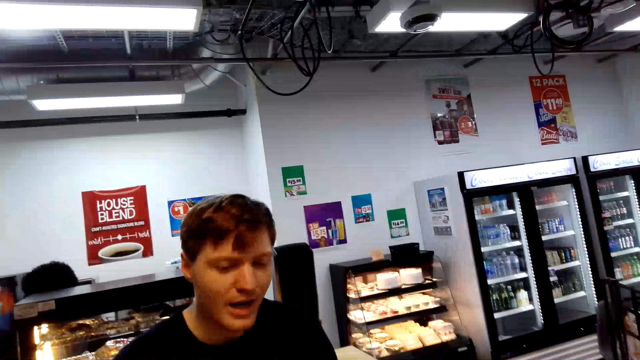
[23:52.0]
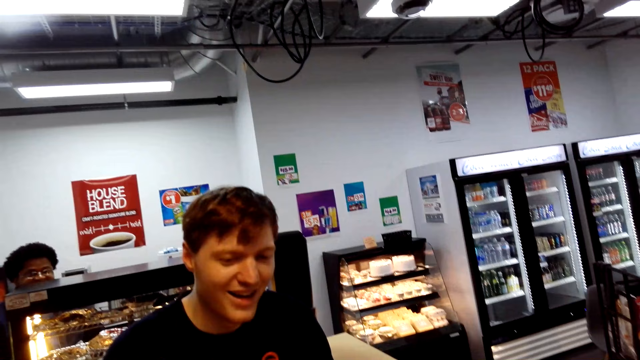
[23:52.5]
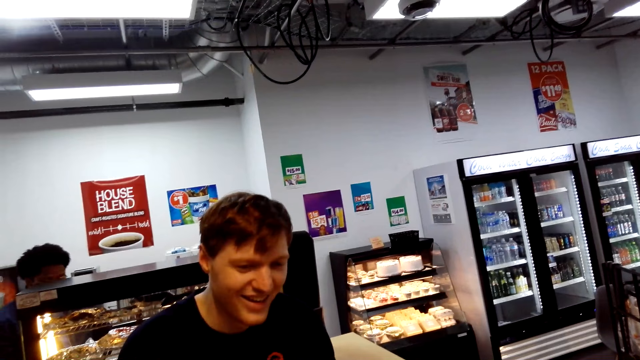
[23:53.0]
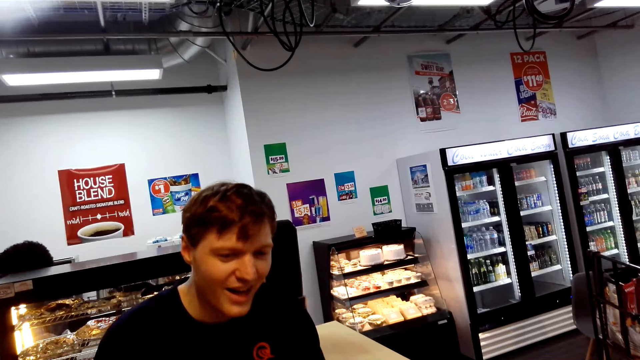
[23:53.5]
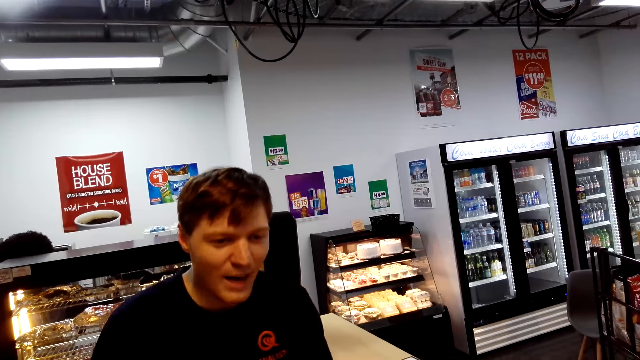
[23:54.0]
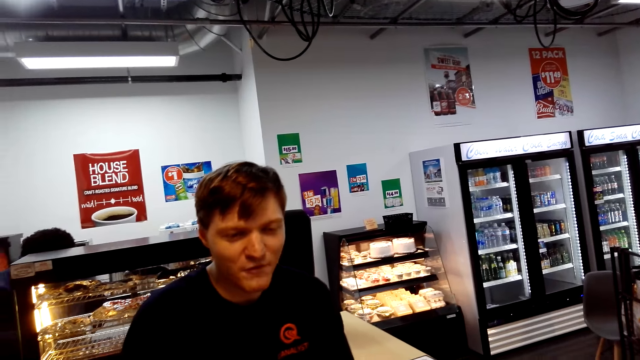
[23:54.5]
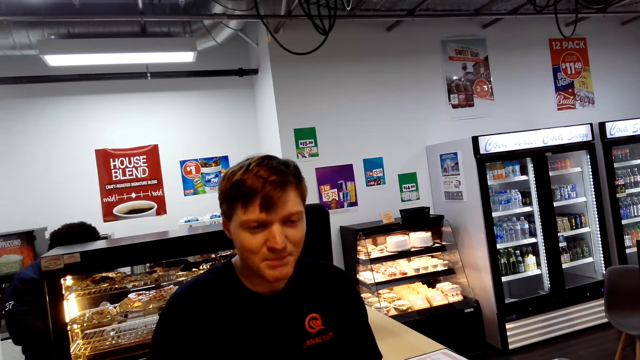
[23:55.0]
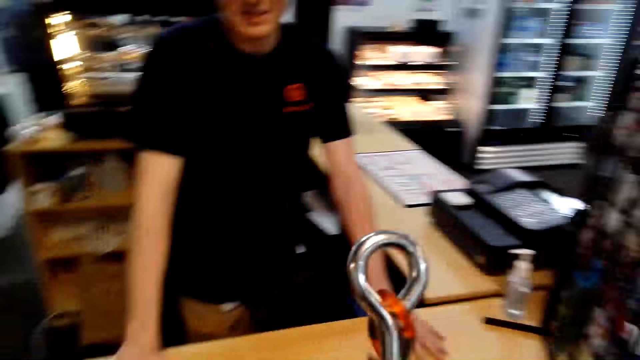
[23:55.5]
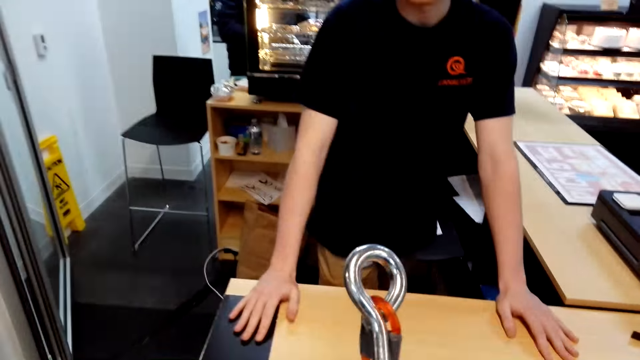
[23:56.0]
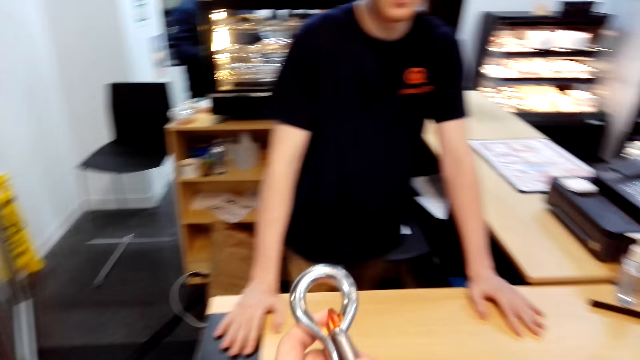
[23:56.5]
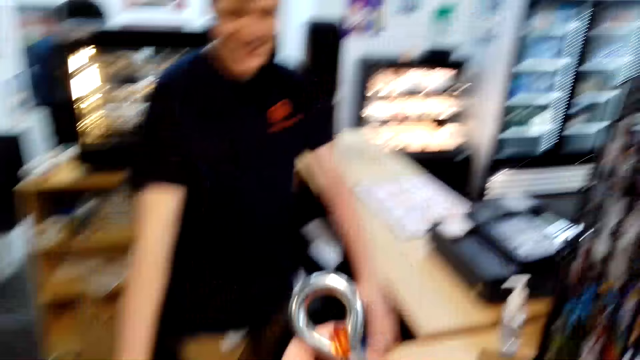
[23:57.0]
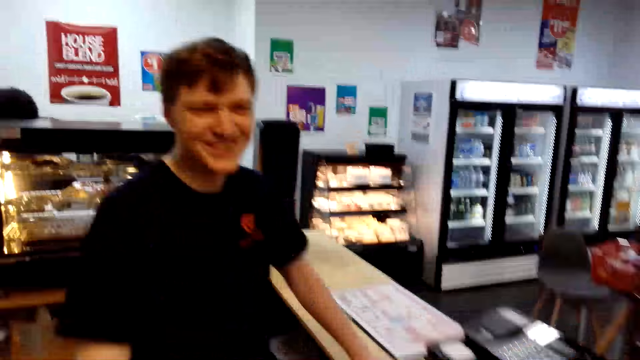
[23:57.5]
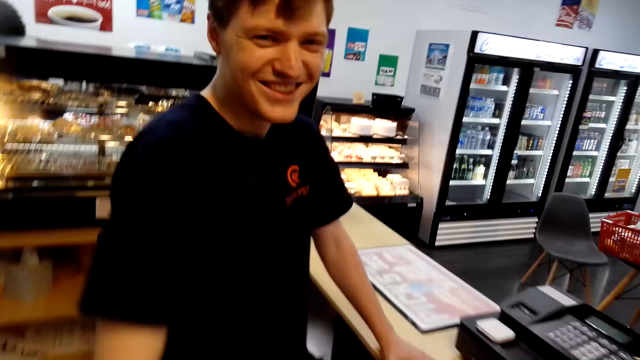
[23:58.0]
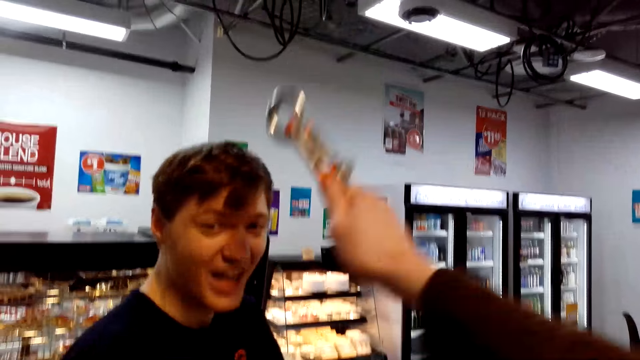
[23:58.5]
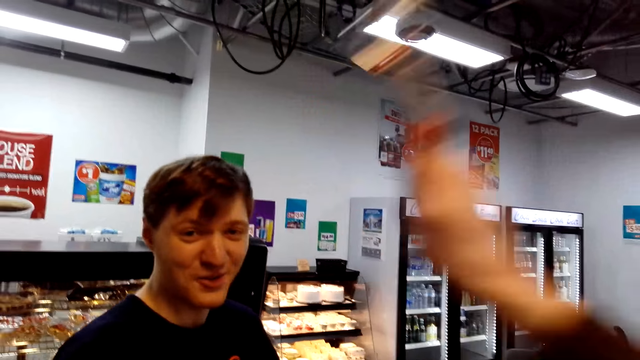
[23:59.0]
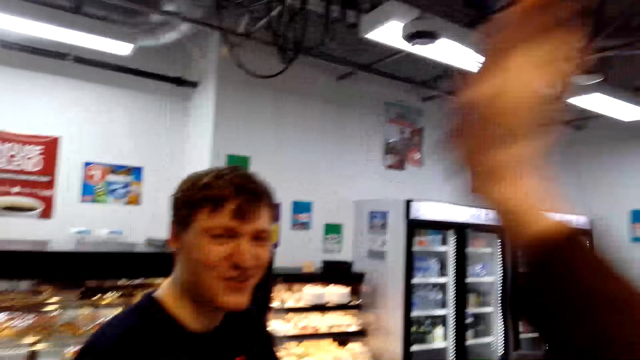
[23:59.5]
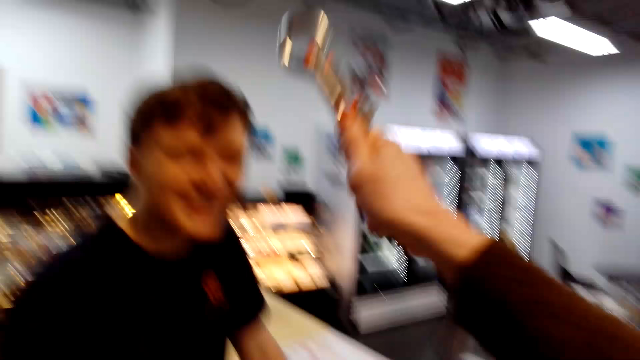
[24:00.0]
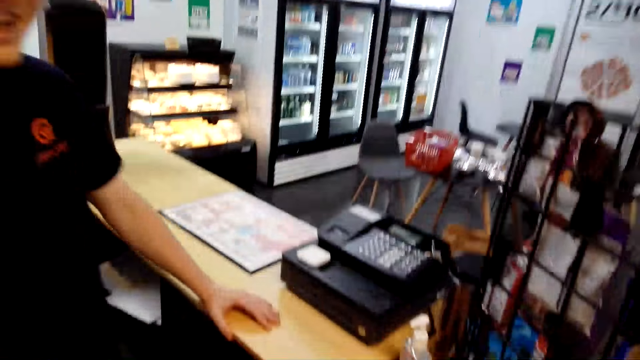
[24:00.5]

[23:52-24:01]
The camera wearer turns to the side. They hold a key. They pretend to hit a man.

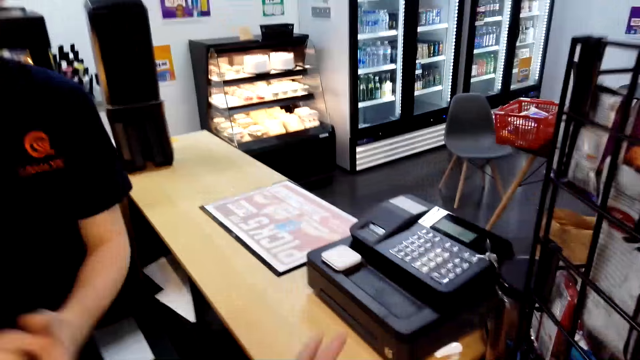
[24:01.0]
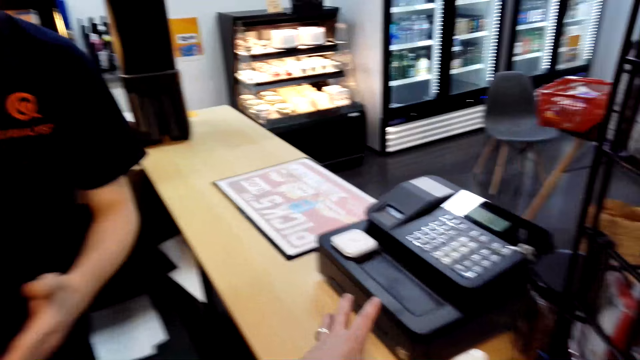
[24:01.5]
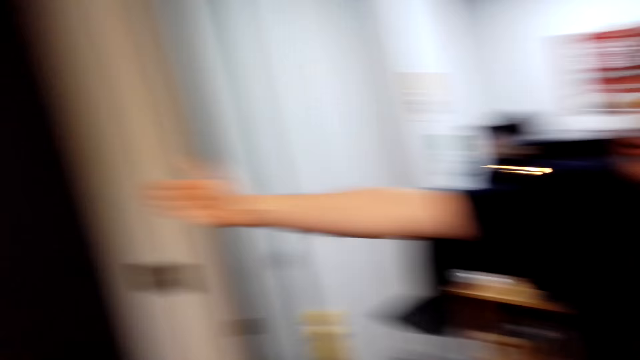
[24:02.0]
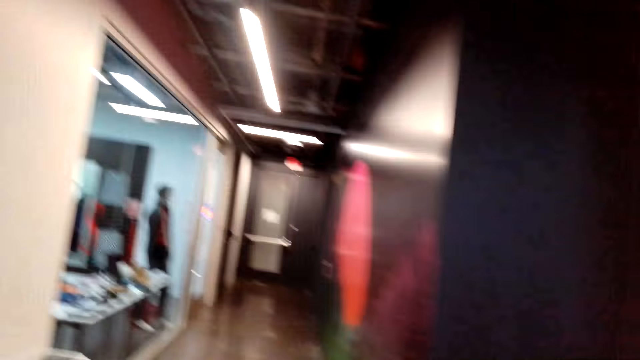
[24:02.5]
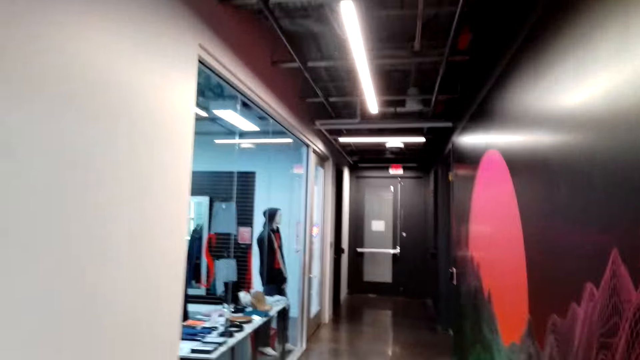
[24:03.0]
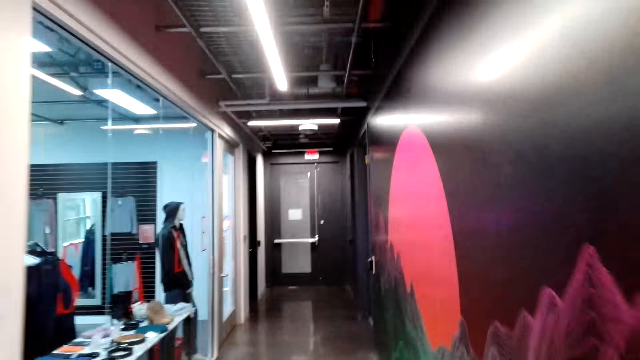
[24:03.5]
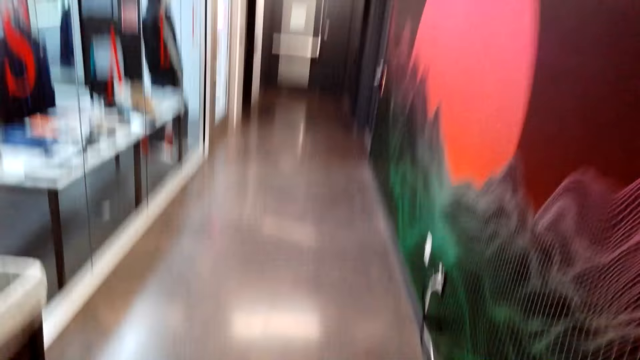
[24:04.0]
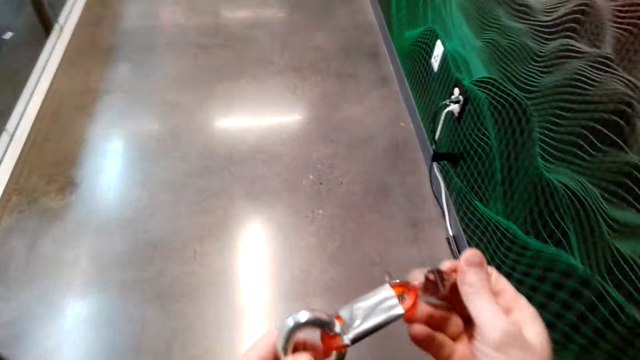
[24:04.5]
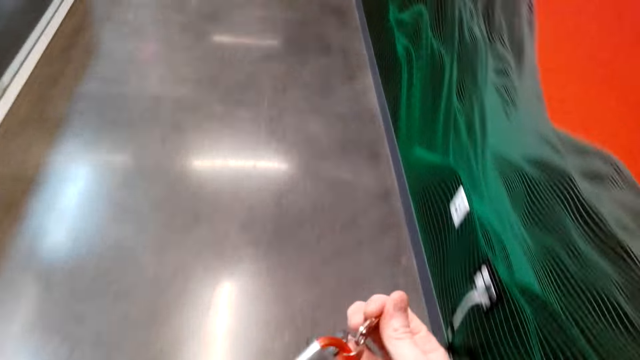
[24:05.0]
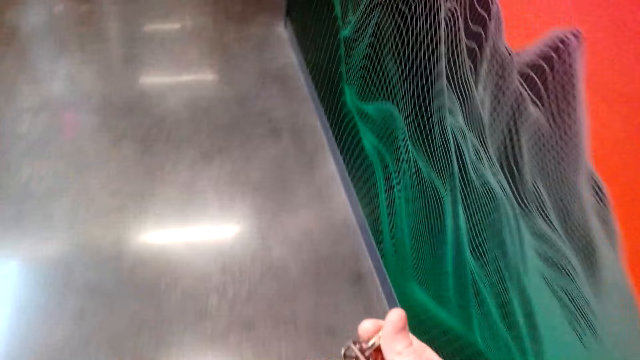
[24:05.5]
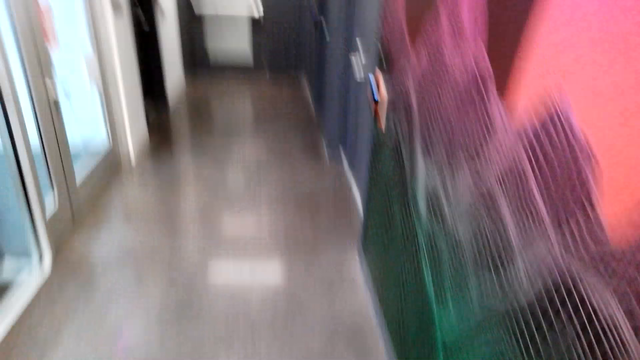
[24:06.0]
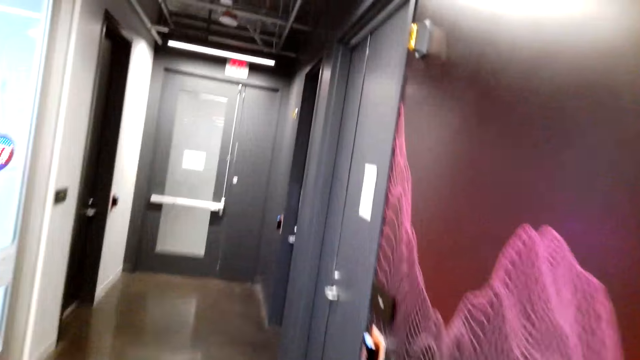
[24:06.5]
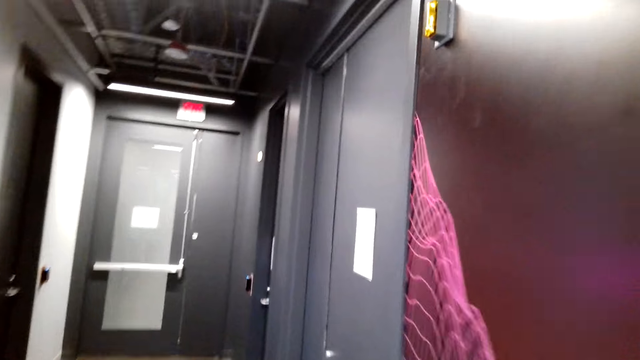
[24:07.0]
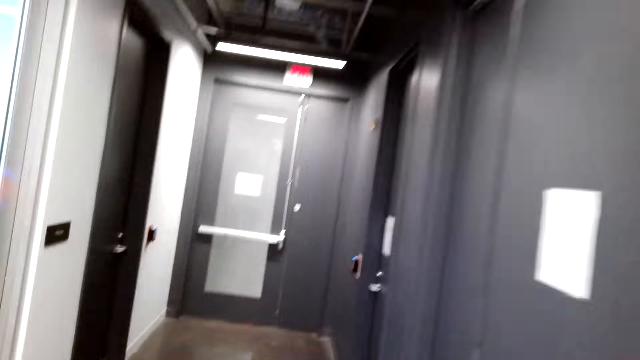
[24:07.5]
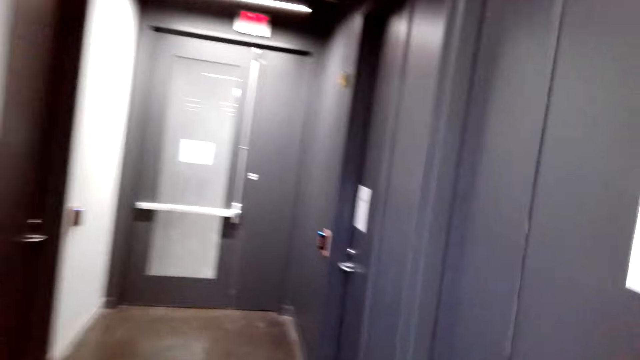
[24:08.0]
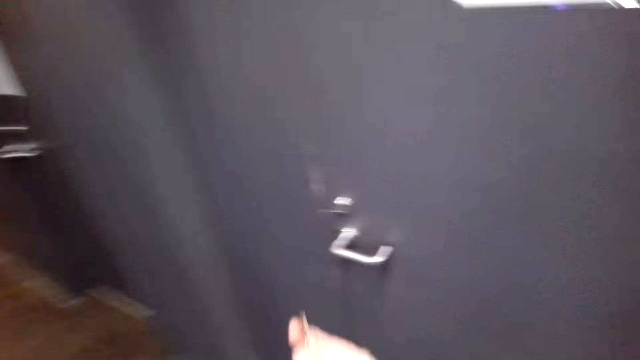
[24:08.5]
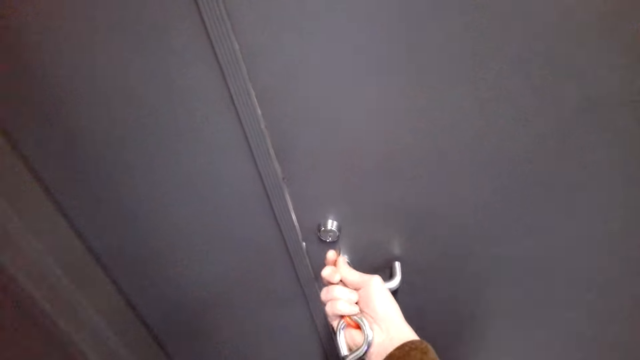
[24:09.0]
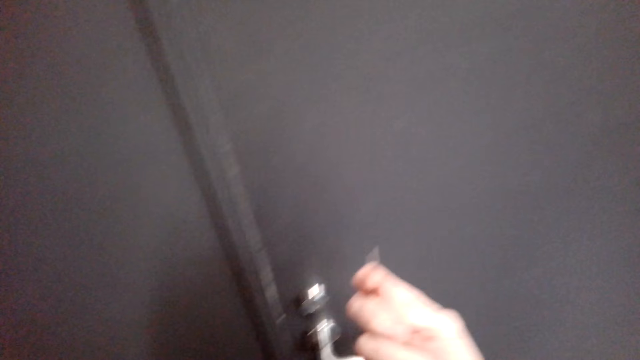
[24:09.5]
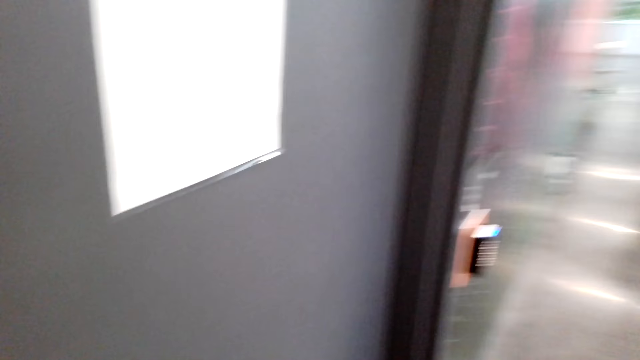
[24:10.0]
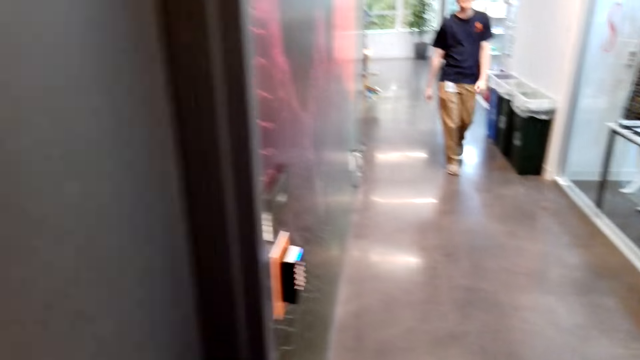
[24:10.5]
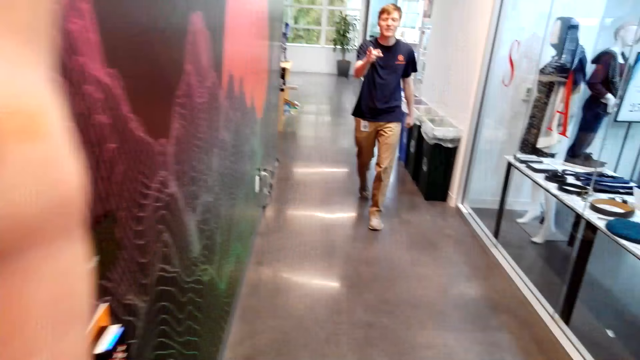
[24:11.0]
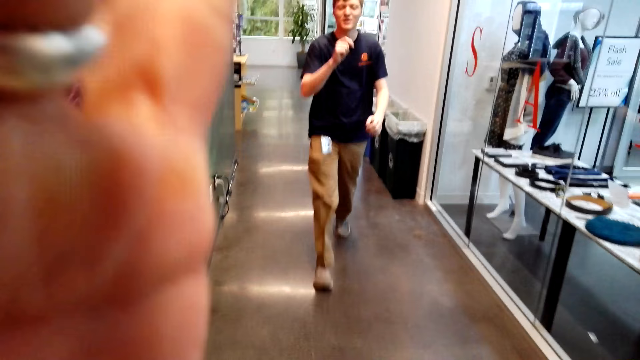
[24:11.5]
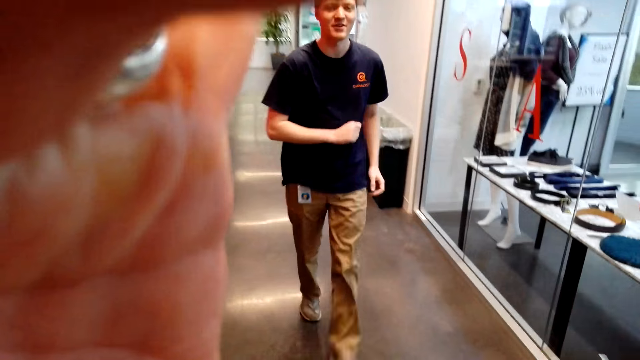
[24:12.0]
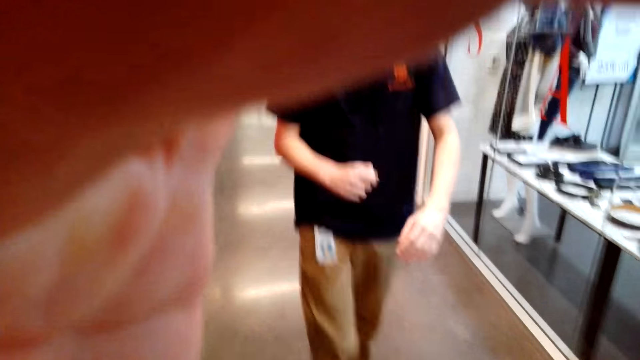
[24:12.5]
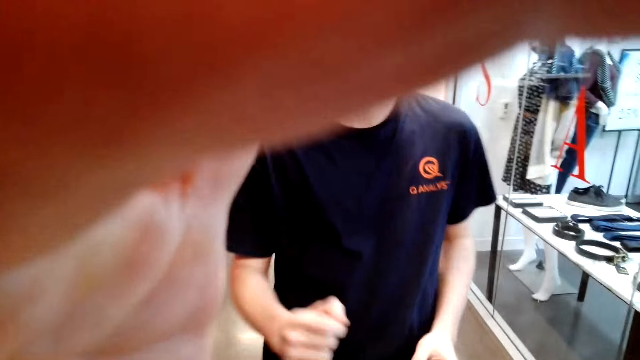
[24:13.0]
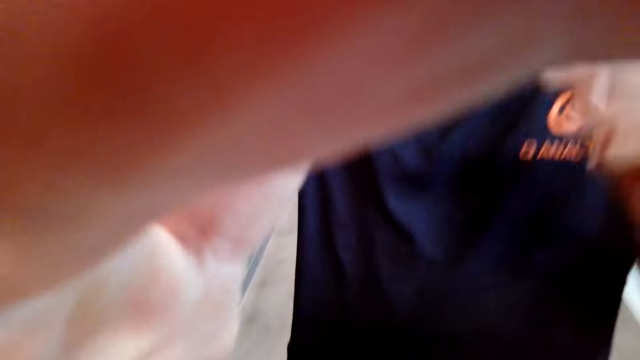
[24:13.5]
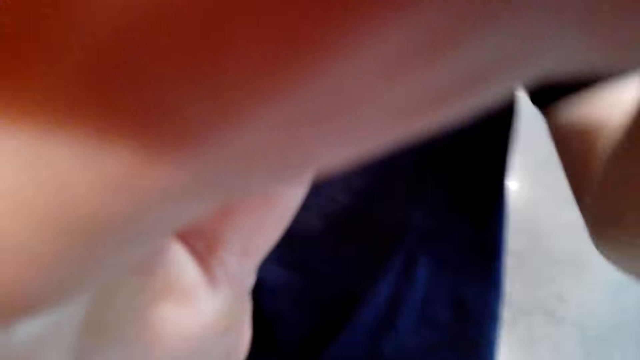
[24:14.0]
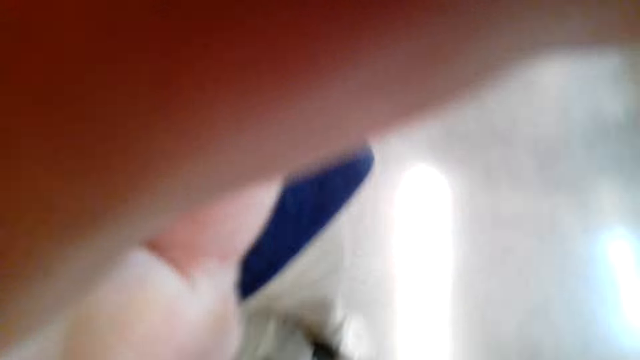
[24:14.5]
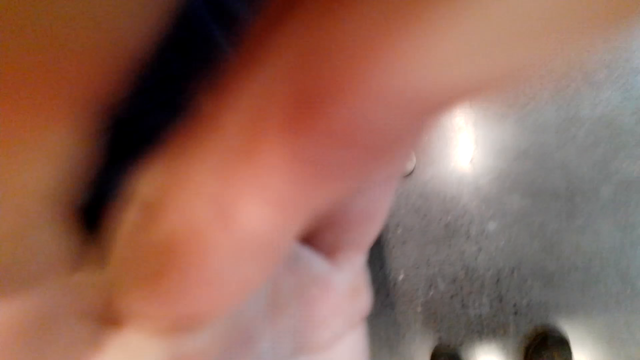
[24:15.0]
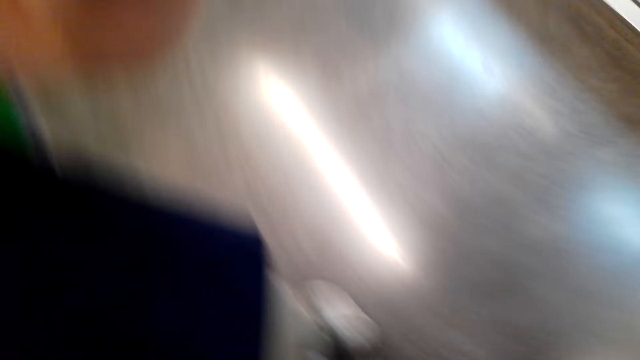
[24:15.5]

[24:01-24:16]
A man shows the camera wearer direction. The camera wearer turns to the side. They walk around. They hold a key. They walk around. They try to open the door. They turn to the side. The man walks towards the camera wearer. The camera wearer gives the man the keys.
